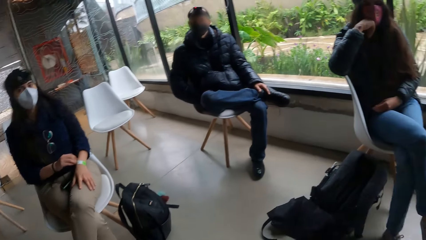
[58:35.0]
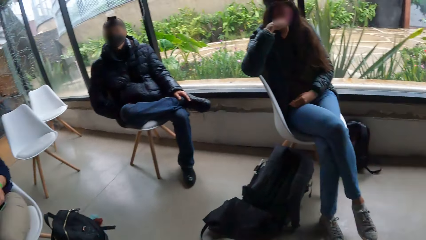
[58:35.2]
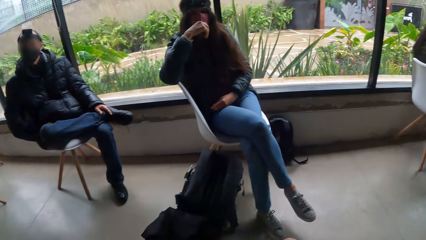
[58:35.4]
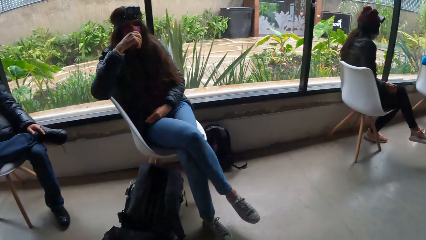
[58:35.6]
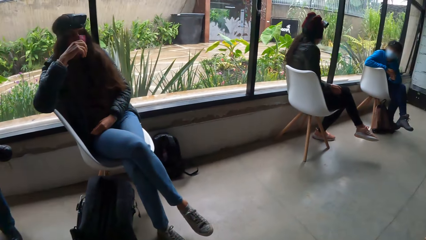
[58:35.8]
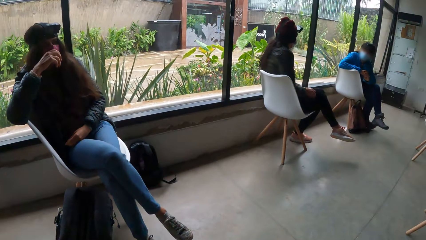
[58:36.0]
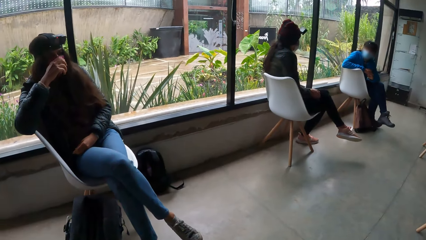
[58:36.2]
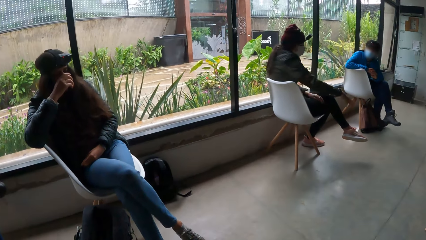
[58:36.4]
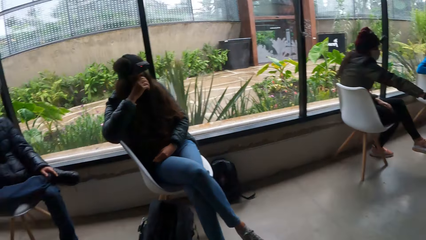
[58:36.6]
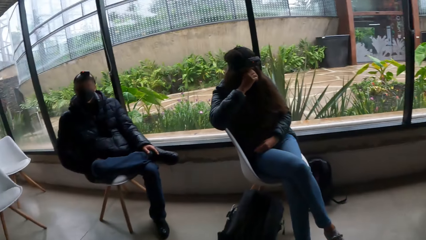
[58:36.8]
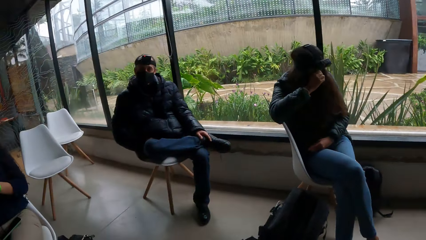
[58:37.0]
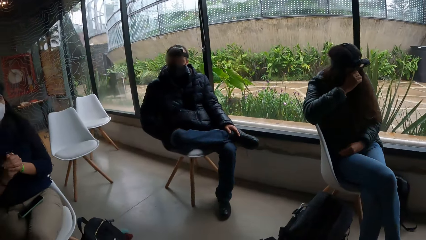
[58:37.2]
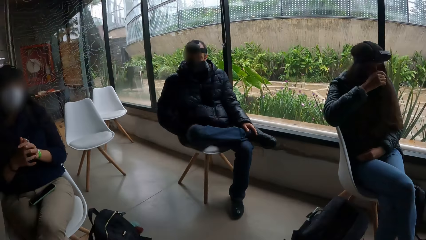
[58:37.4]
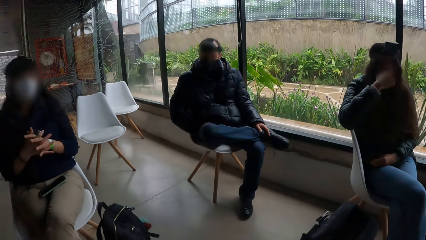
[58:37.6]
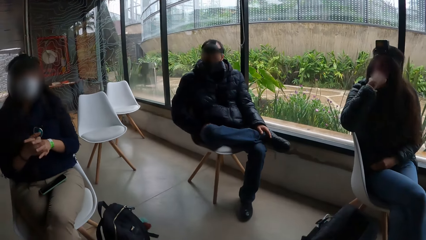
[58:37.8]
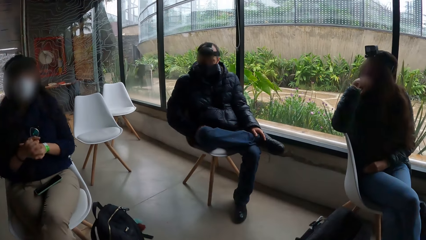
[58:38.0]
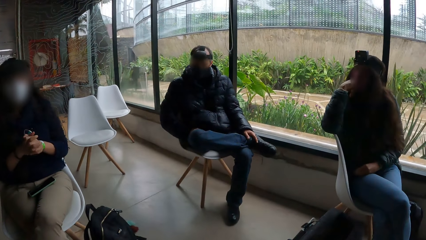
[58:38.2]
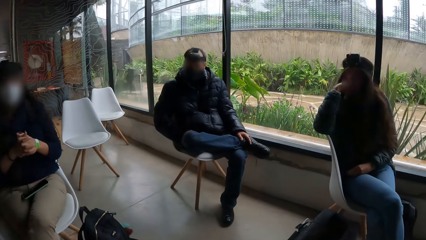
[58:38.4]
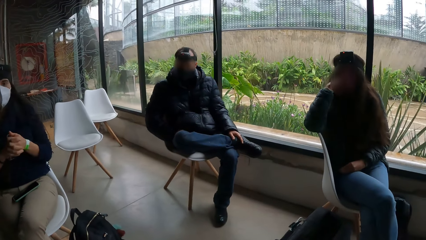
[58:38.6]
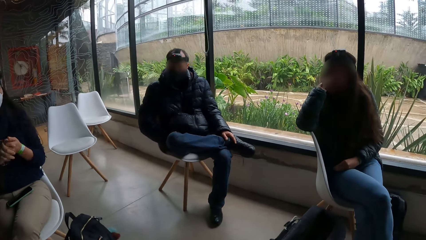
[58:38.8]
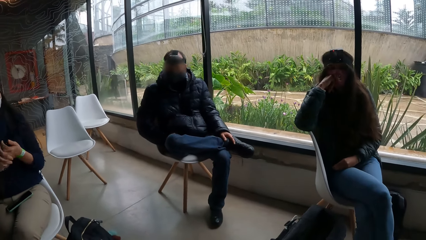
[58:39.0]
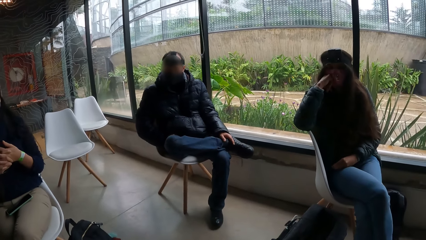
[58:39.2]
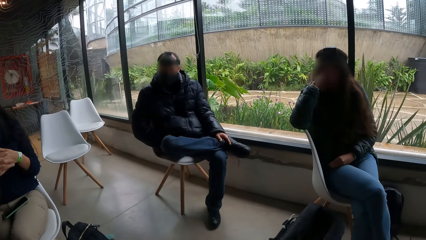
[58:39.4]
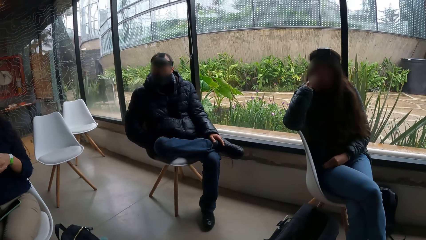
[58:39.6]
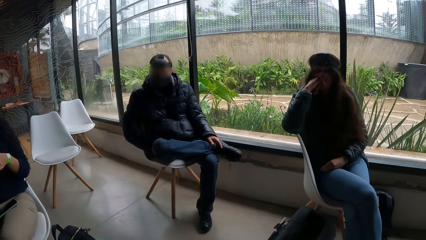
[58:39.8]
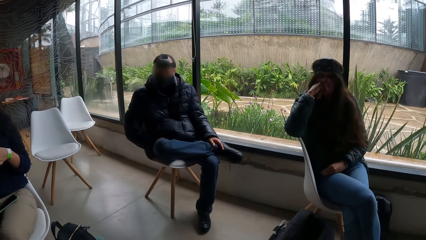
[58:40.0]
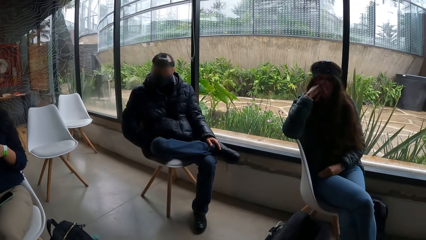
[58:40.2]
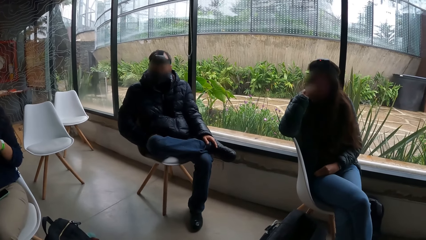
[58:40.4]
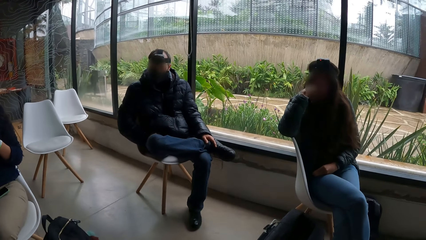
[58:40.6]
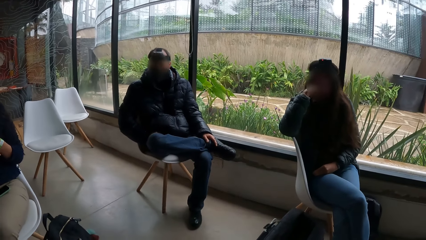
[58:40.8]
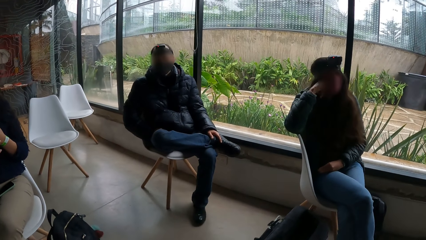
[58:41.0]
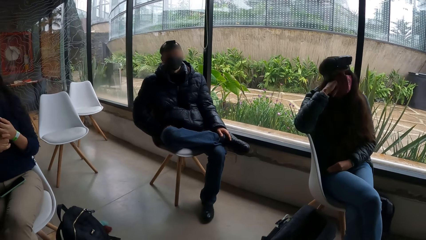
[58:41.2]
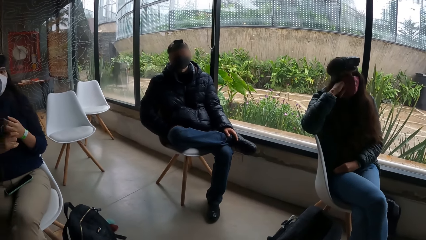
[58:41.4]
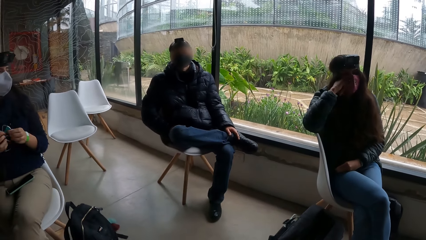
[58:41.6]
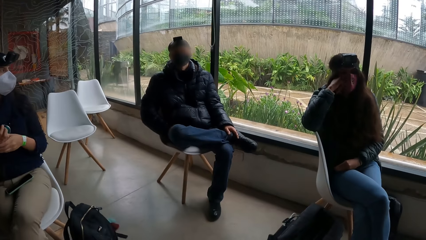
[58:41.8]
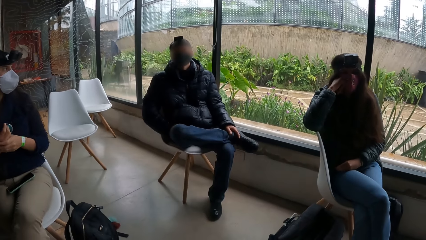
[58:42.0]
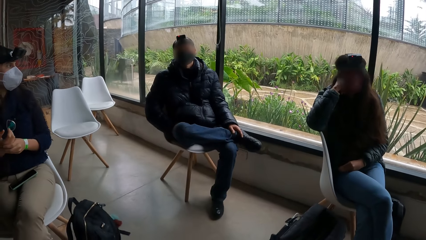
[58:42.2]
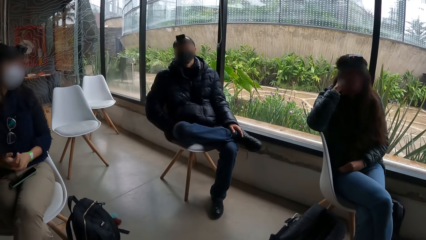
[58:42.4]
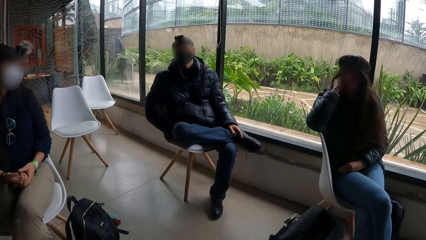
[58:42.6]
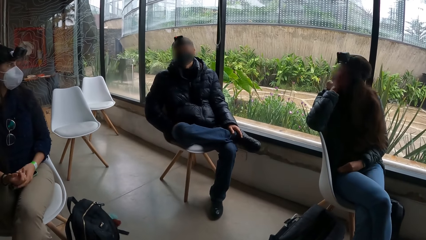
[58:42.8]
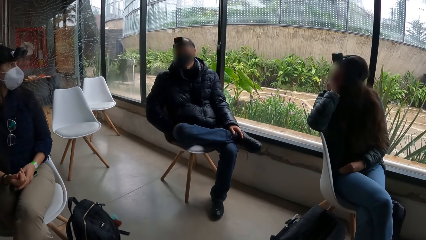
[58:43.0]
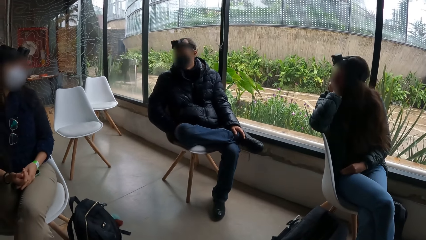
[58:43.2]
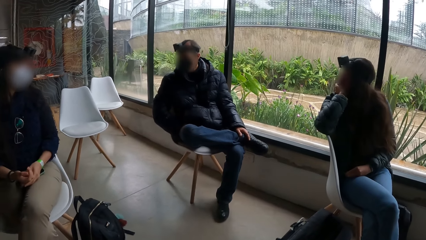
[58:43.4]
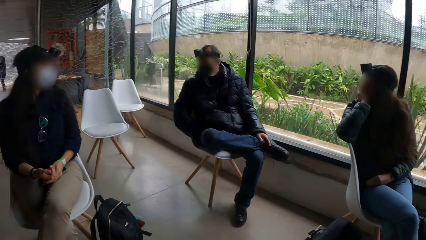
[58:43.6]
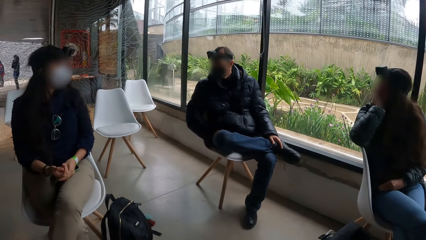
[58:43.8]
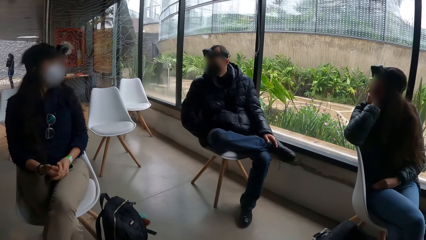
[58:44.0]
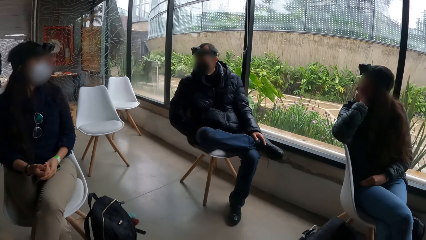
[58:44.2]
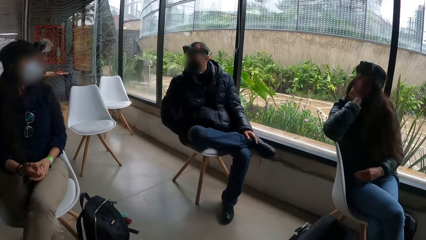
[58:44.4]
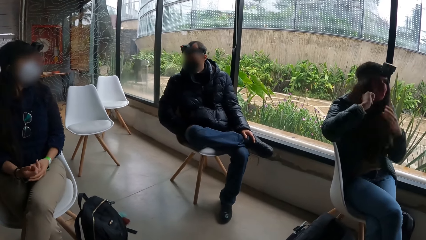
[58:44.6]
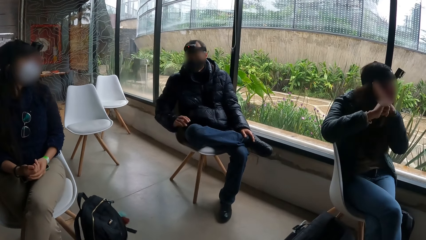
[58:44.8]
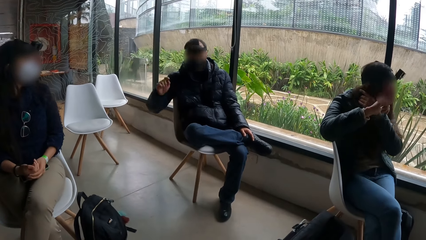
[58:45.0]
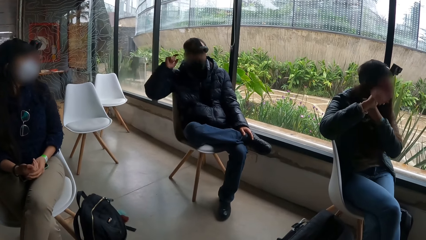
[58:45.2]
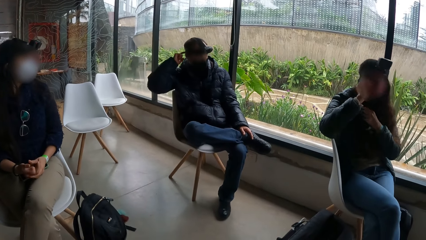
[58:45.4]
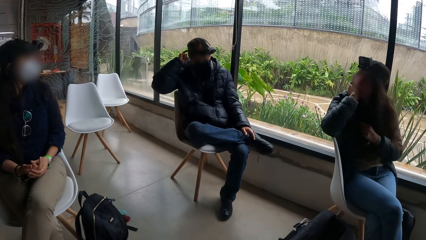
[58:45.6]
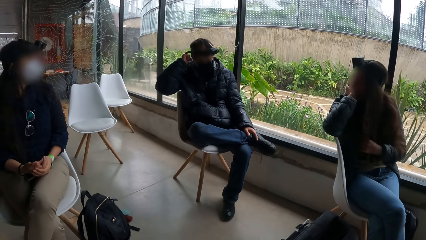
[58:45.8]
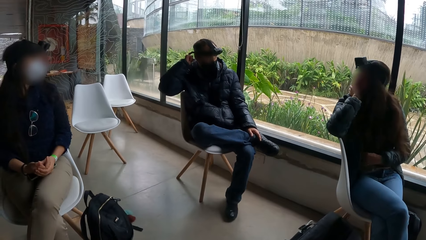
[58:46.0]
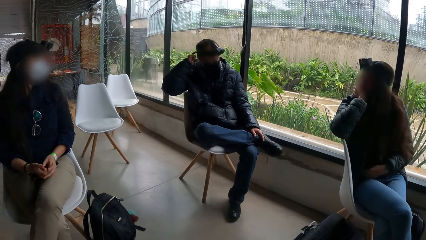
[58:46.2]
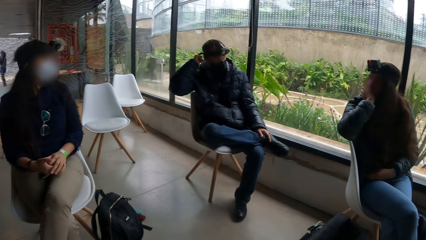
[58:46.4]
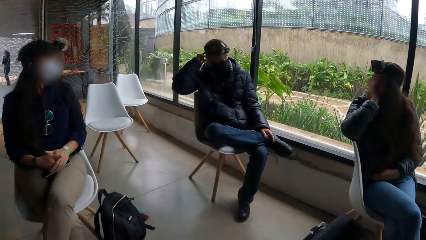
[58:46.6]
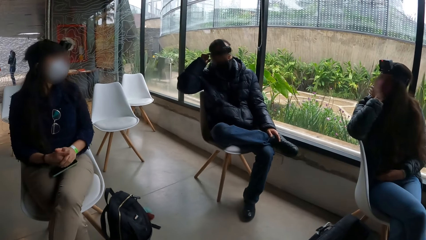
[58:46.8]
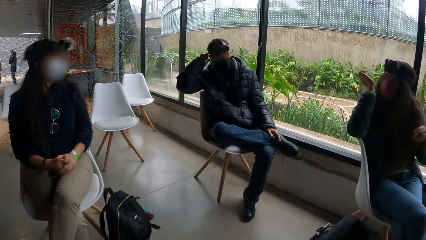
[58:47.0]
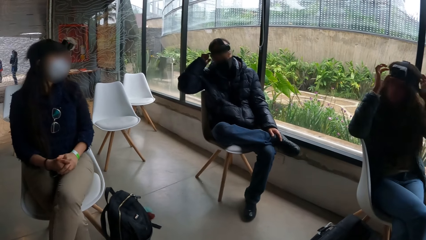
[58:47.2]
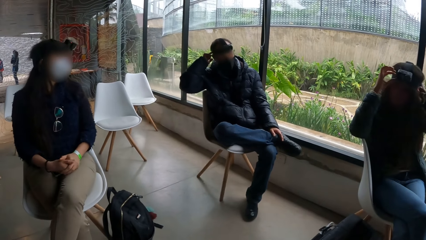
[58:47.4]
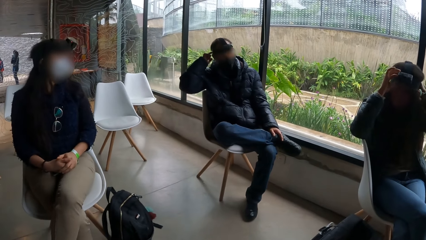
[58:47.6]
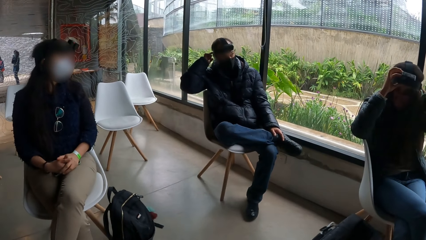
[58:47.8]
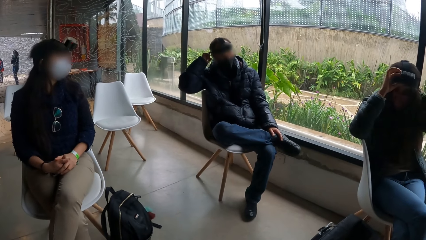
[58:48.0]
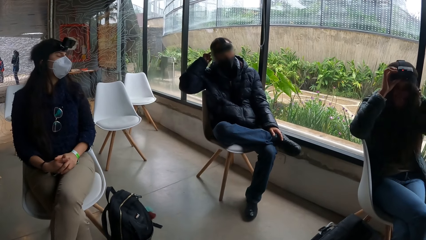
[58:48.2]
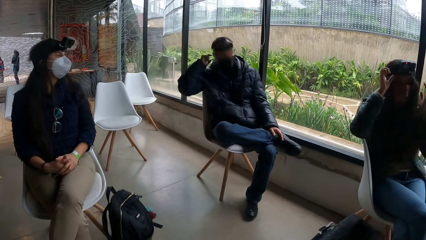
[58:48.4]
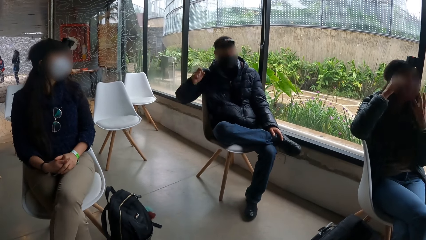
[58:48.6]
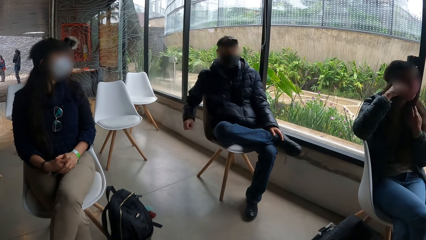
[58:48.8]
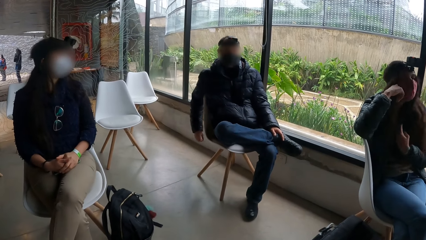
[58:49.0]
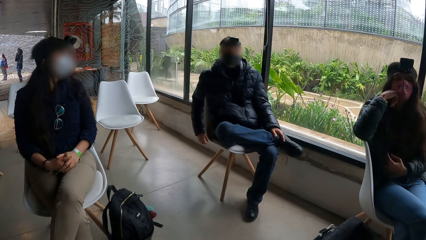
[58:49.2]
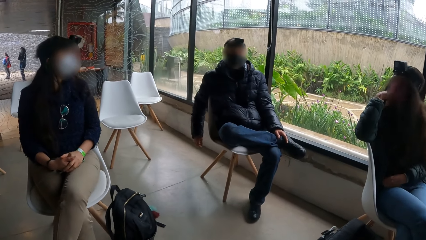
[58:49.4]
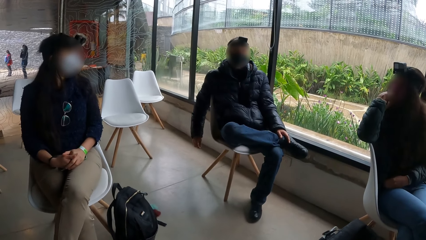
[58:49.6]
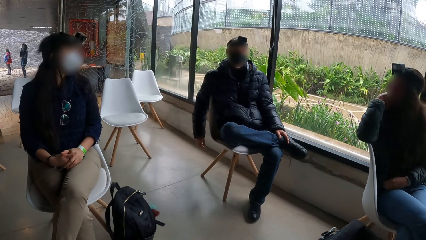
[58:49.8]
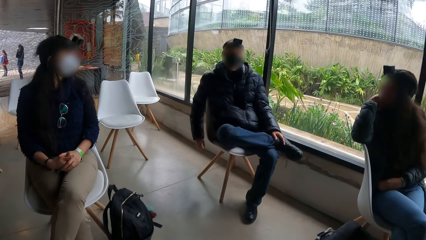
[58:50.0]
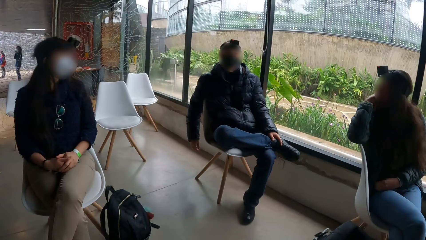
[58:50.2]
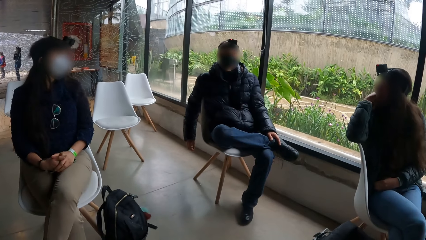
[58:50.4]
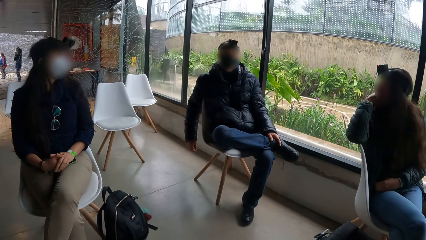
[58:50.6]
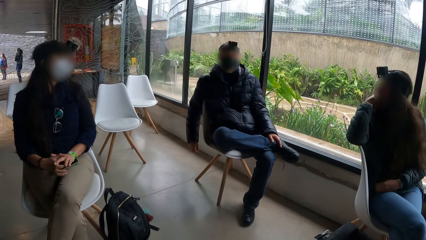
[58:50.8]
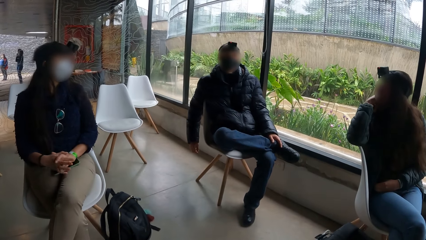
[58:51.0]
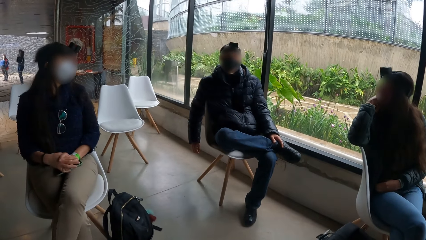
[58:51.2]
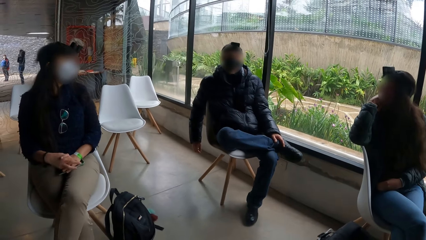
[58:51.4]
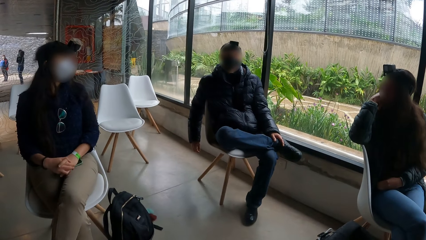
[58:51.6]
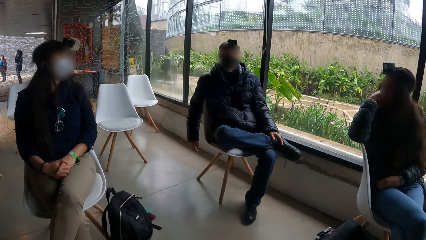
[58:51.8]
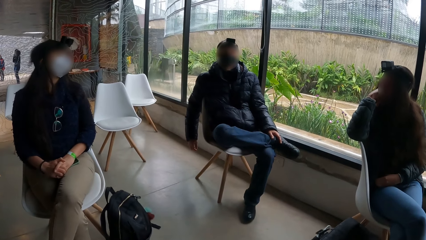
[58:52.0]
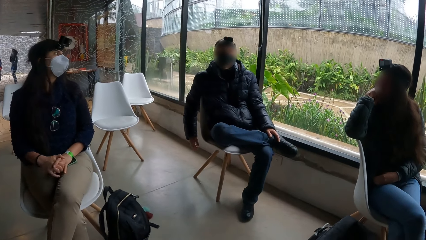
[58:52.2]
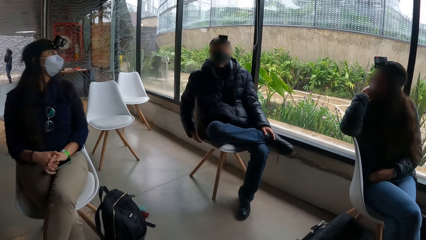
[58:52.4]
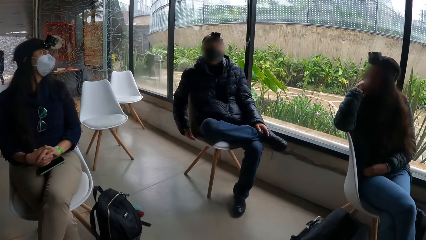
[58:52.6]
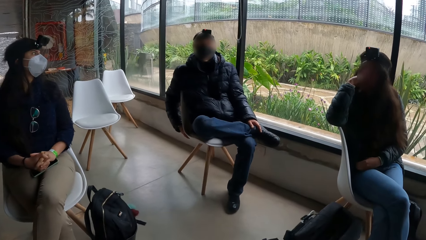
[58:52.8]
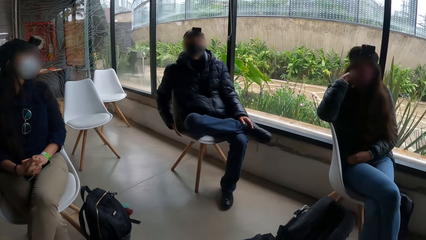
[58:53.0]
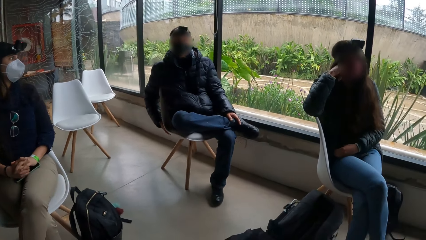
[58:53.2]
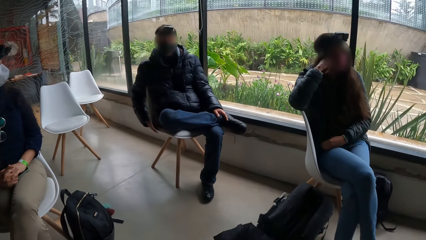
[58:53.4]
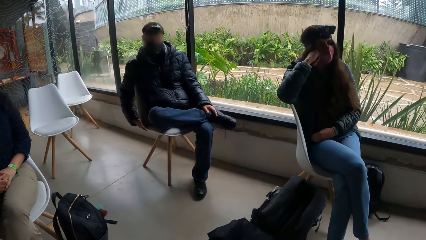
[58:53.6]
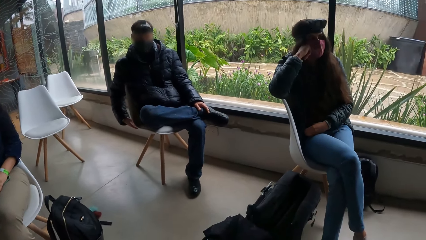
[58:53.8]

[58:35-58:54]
The camera wearer looks at a lady. They look at a man. A woman touches her hair with her left hand. Another woman touches her hair with her left hand. The other woman touches her face with her right hand. A man scratches his head with his right hand. The other woman touches a camera on her head with both hands. She touches her face with her right hand.
